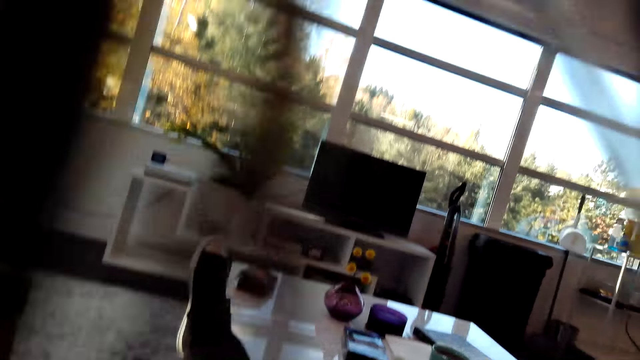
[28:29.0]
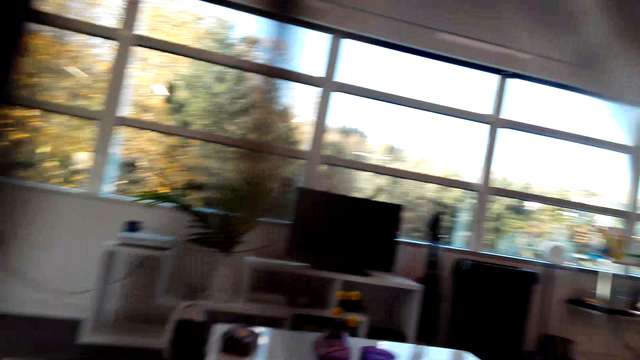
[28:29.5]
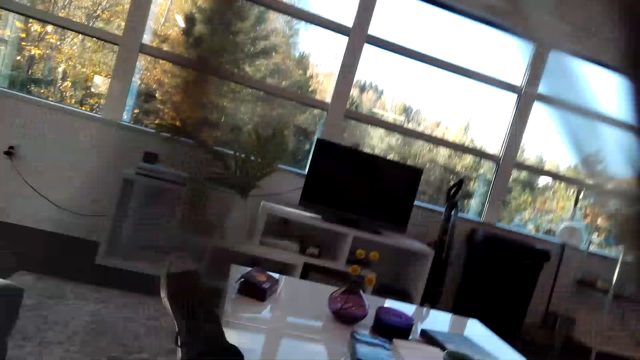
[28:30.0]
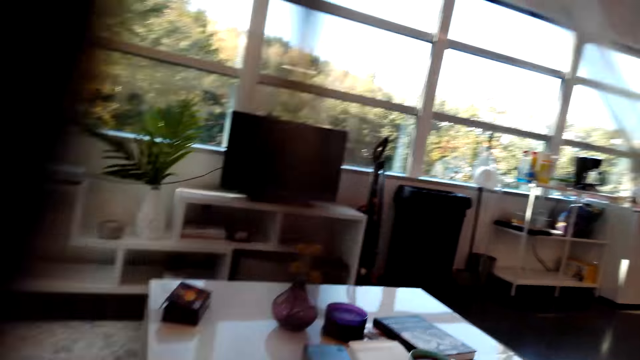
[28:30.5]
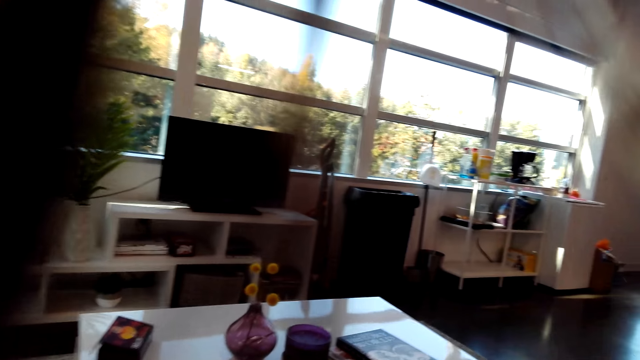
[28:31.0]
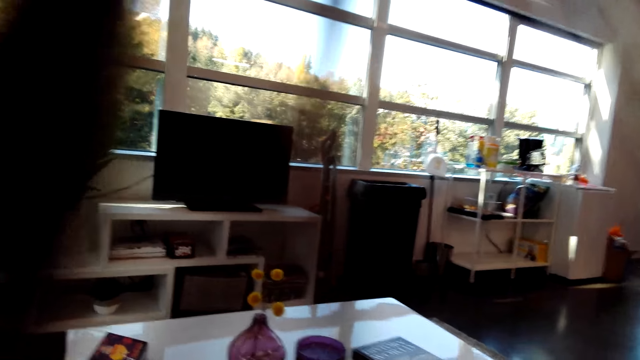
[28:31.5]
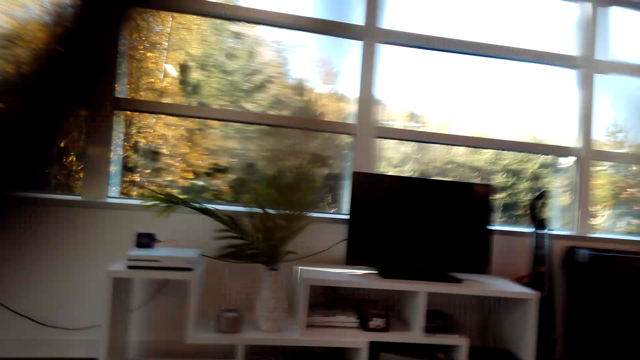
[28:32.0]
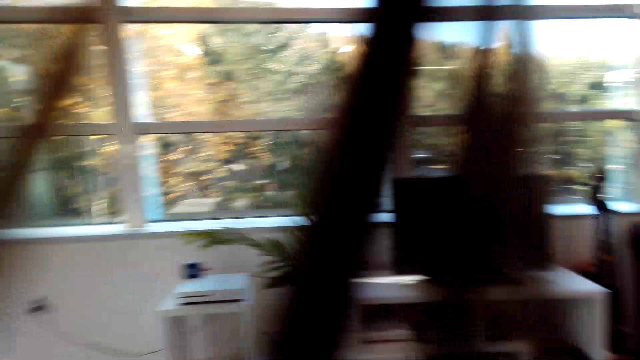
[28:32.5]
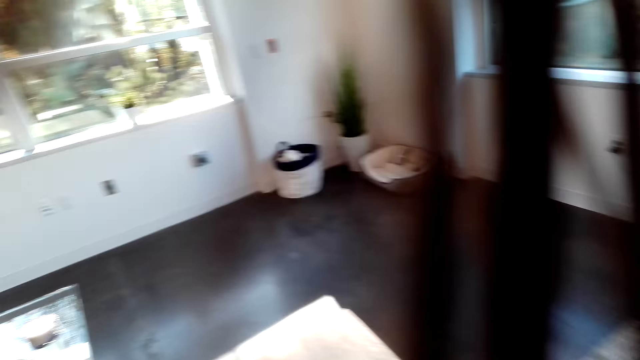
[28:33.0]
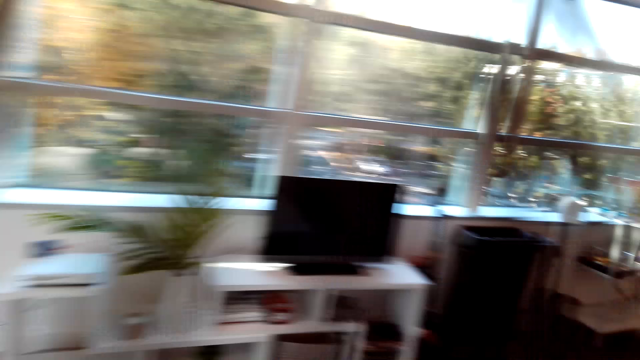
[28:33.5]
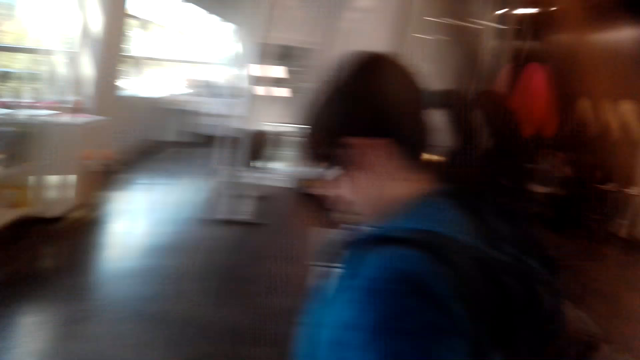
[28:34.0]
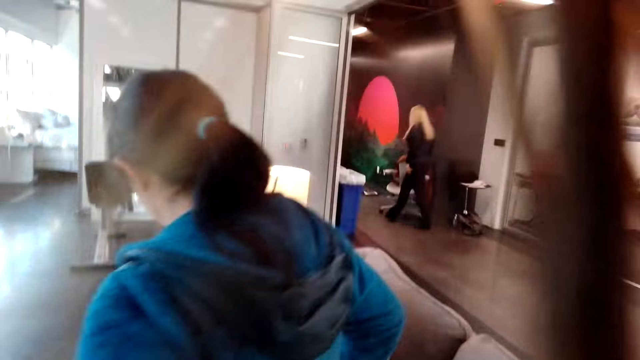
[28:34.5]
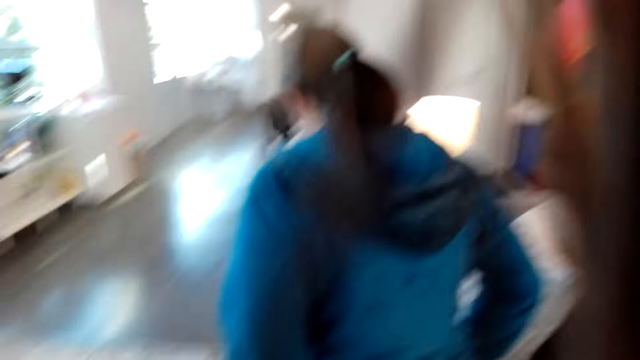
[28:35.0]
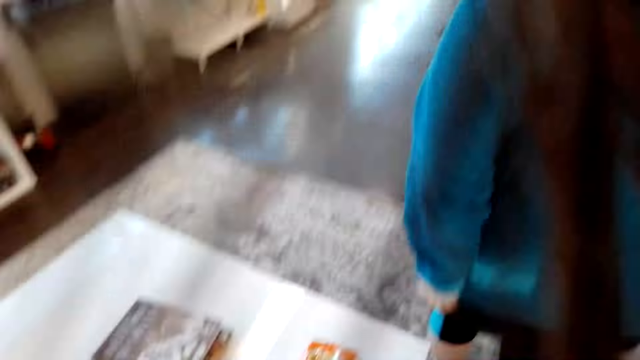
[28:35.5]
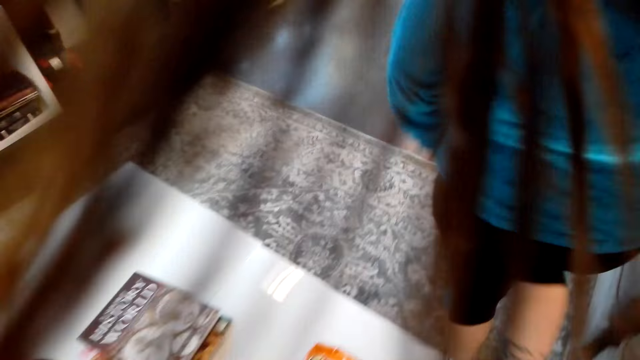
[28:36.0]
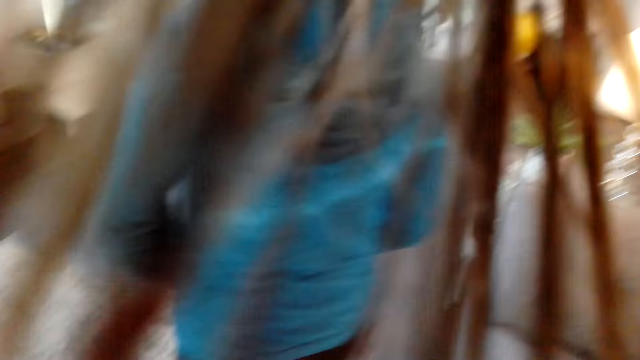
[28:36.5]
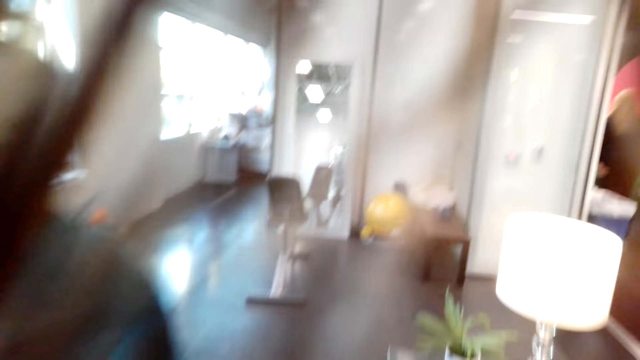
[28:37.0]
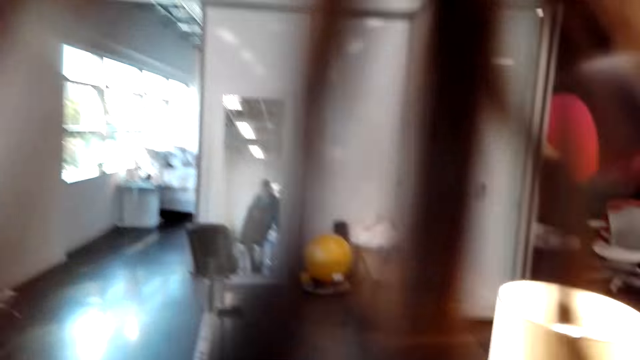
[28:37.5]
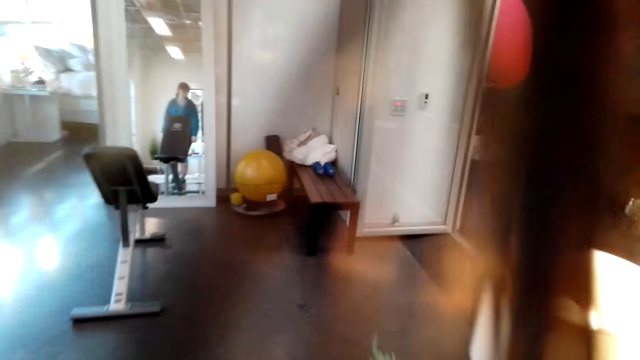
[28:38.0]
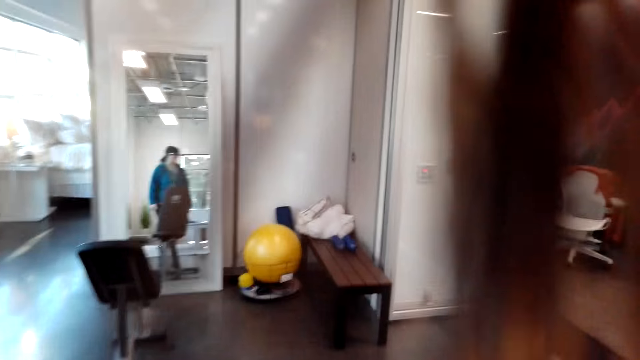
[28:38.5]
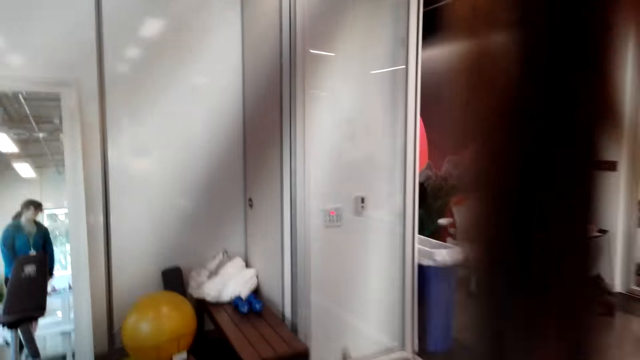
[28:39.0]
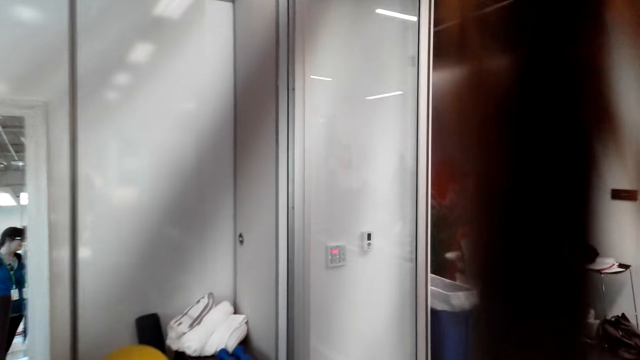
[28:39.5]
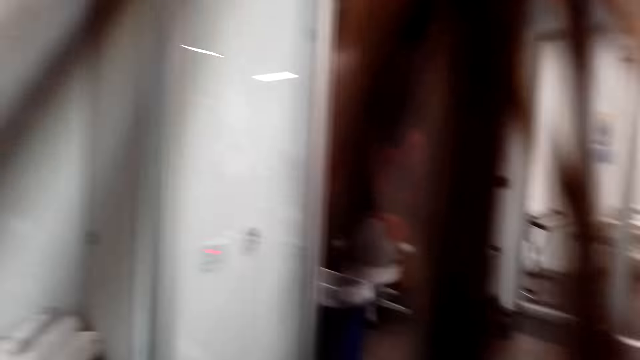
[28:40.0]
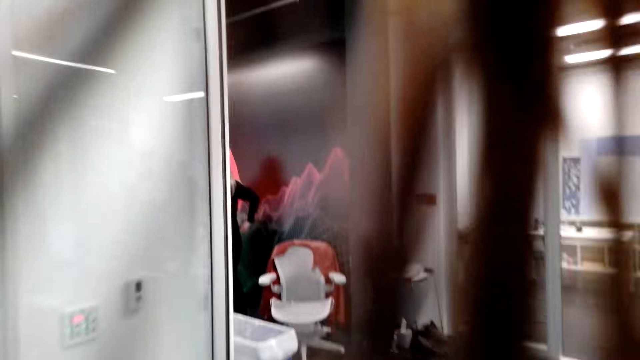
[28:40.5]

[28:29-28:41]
The camera wearer walks around. A woman walks around.

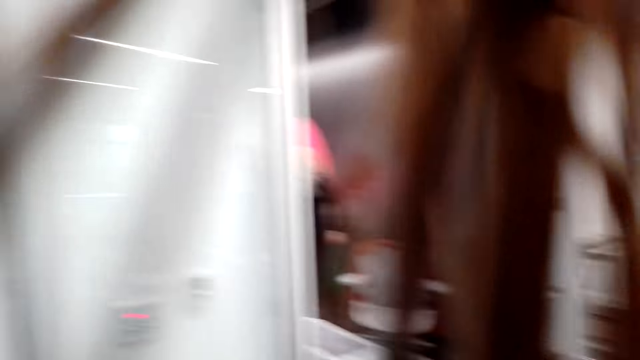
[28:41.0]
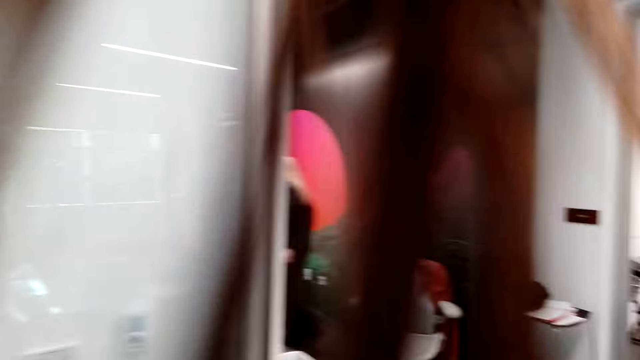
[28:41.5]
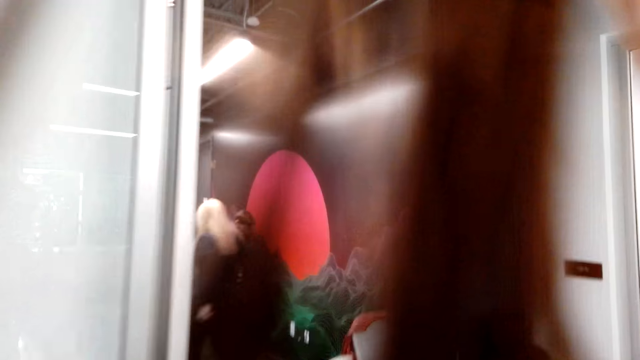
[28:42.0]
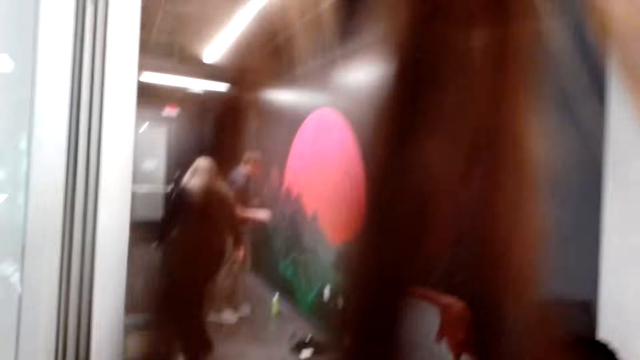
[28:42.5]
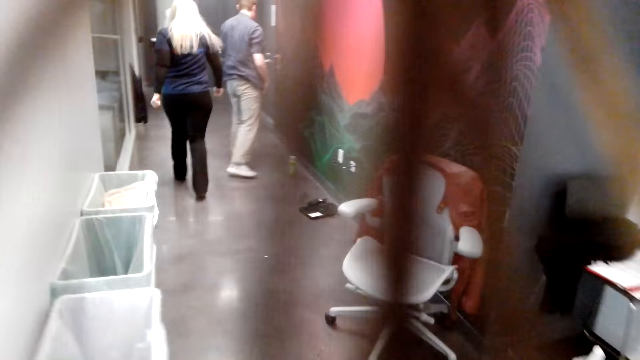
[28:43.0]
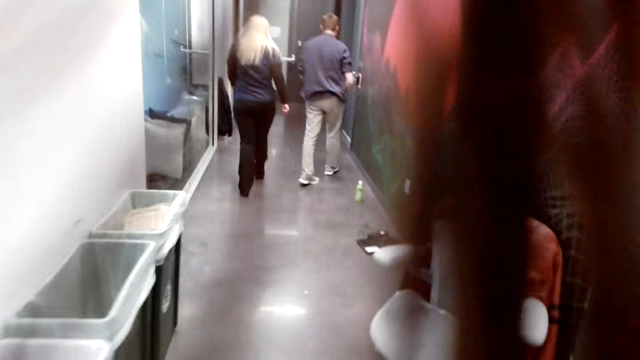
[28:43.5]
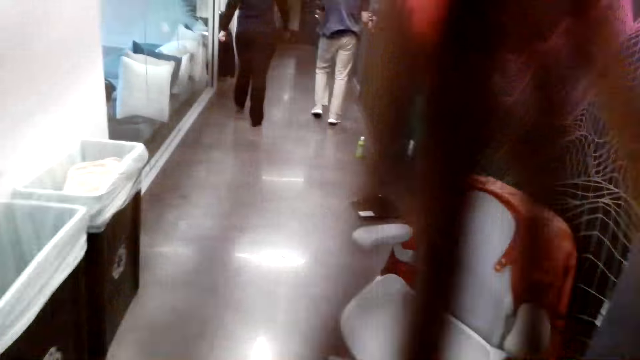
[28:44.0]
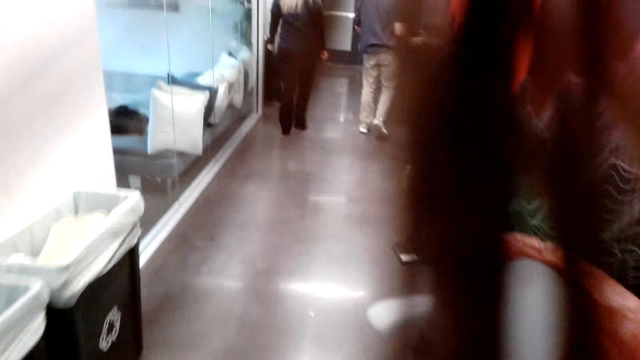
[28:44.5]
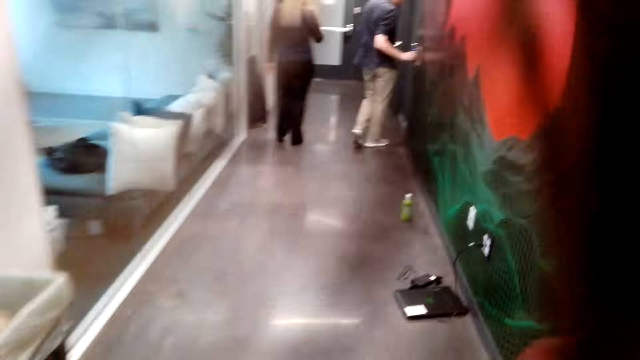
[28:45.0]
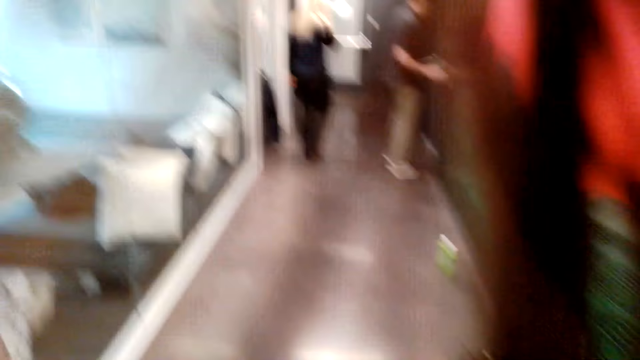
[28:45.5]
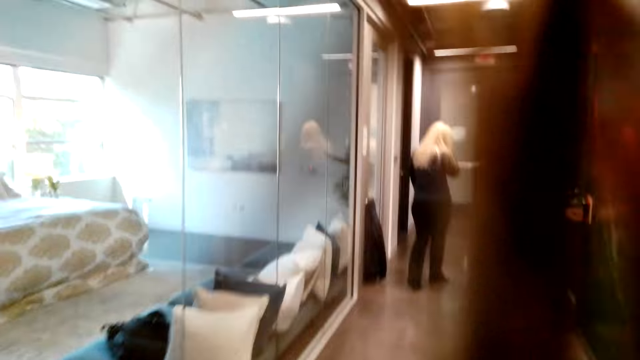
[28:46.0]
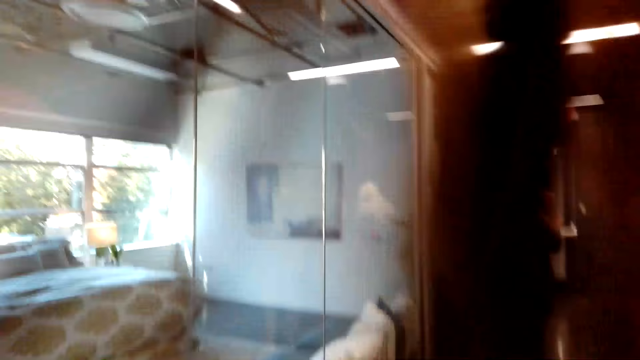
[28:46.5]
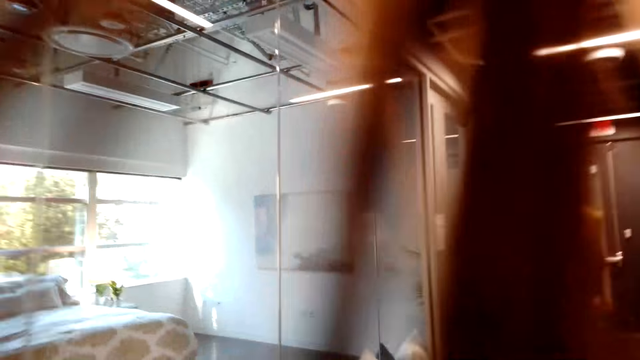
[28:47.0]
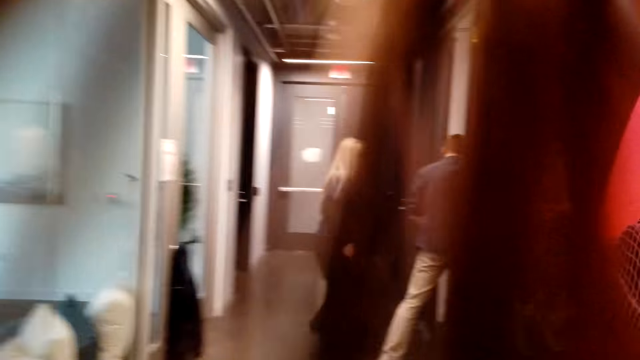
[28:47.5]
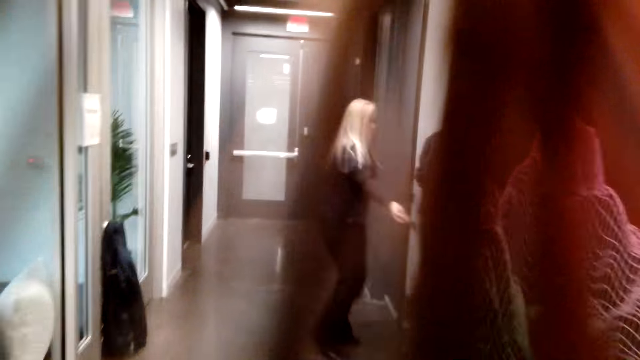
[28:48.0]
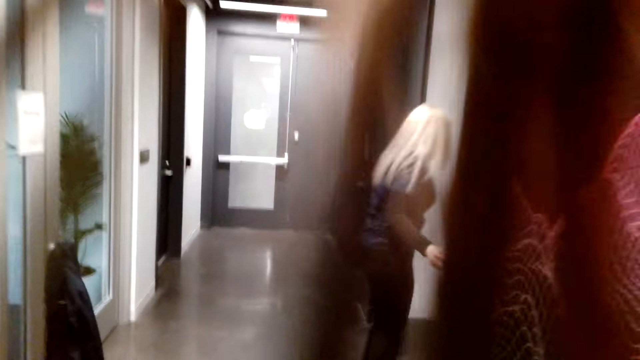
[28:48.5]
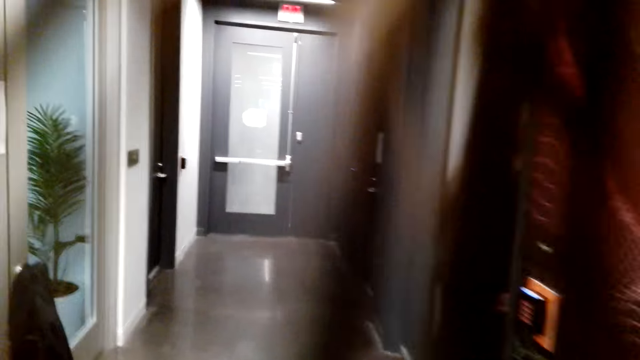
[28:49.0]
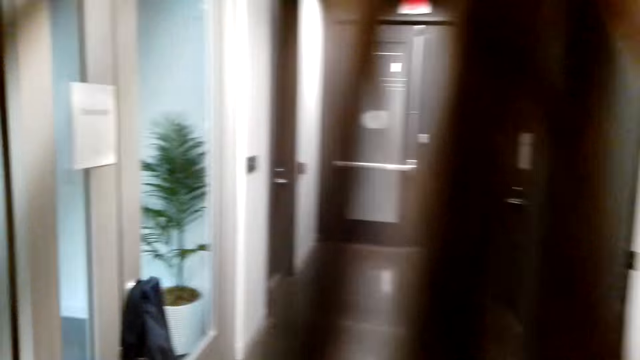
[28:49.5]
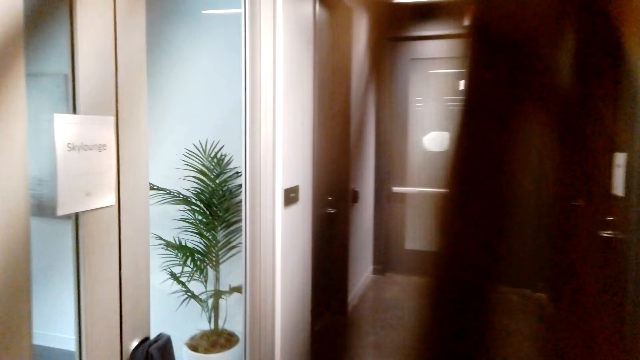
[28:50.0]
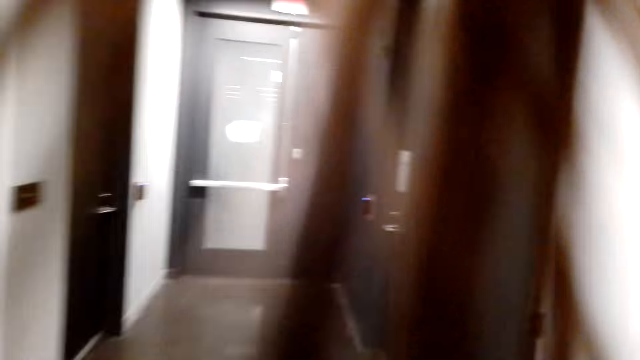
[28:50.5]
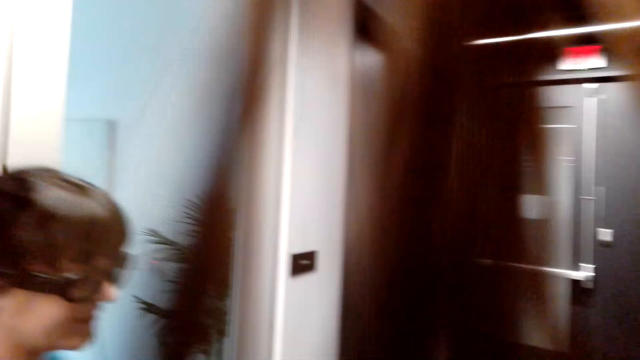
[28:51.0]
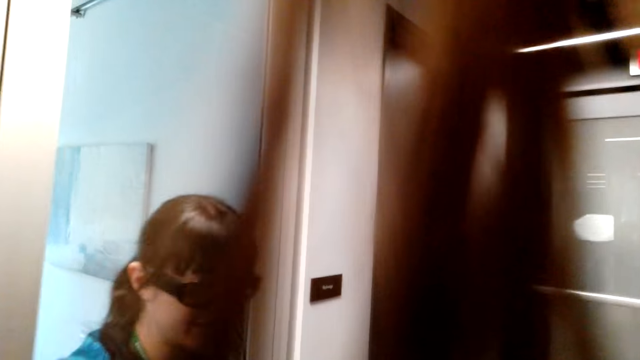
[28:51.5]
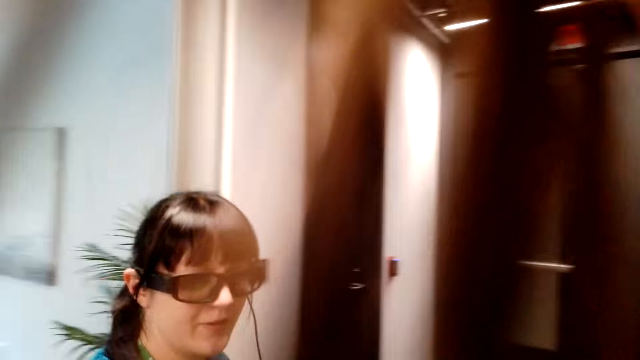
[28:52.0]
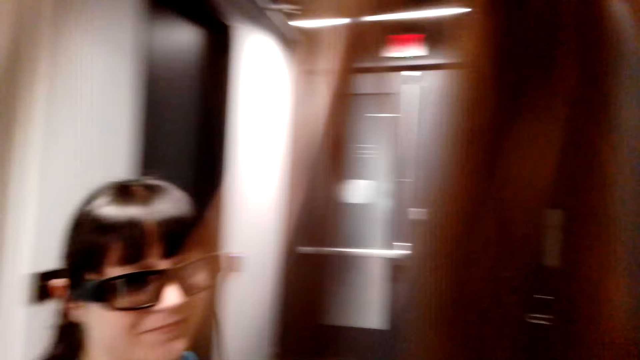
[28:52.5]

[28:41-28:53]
A woman speaks to the camera wearer.
